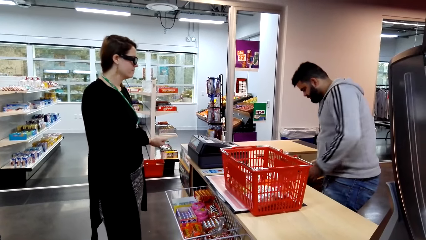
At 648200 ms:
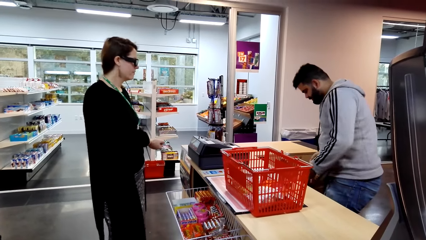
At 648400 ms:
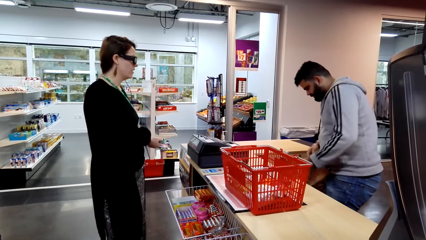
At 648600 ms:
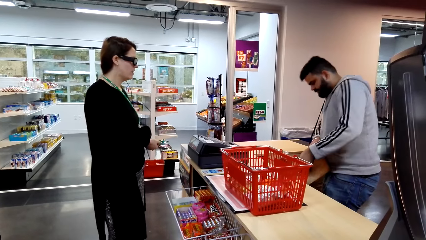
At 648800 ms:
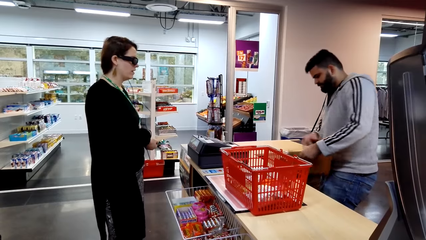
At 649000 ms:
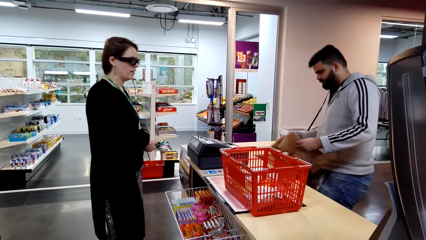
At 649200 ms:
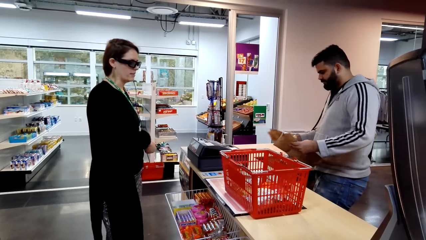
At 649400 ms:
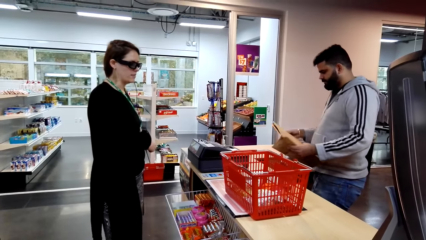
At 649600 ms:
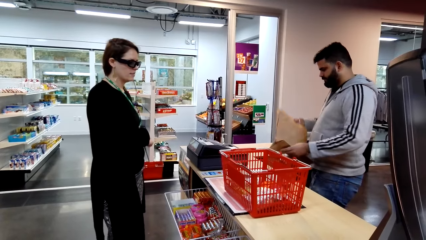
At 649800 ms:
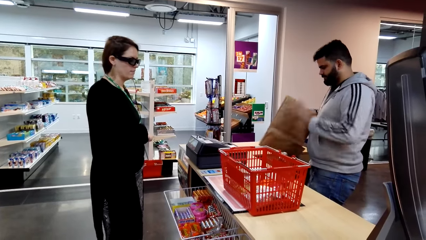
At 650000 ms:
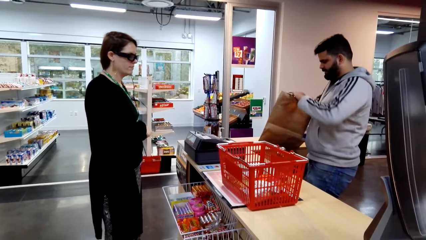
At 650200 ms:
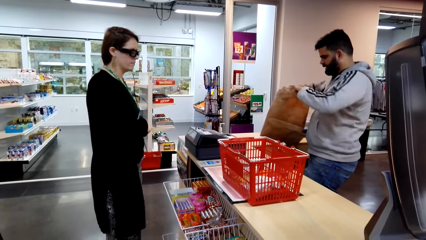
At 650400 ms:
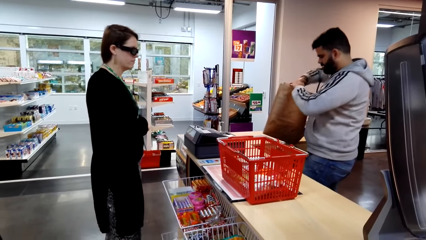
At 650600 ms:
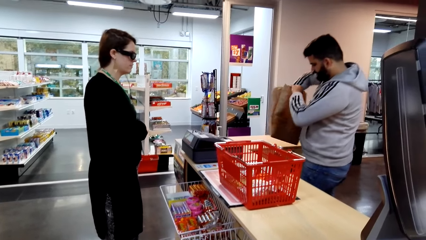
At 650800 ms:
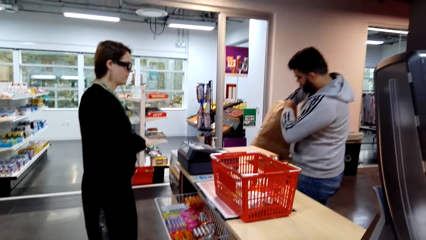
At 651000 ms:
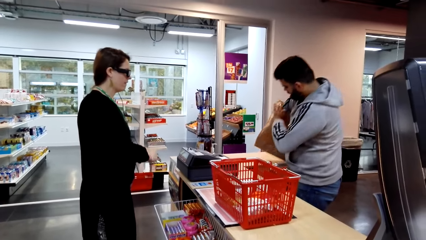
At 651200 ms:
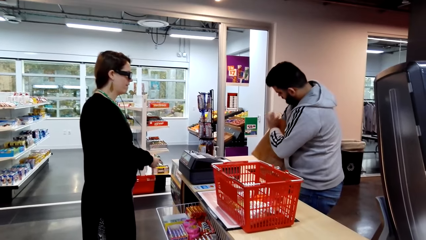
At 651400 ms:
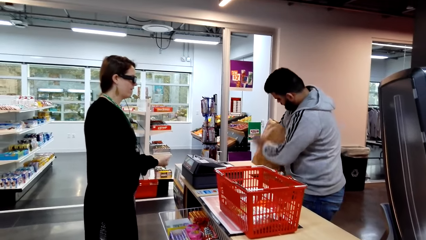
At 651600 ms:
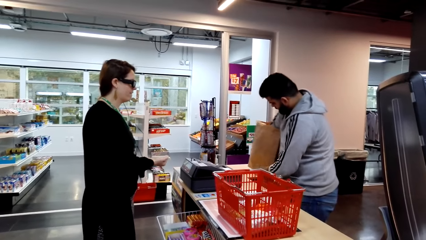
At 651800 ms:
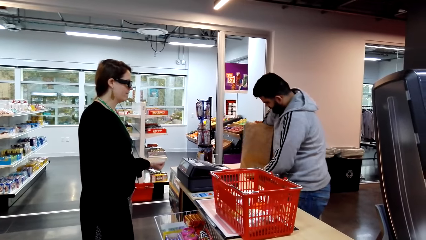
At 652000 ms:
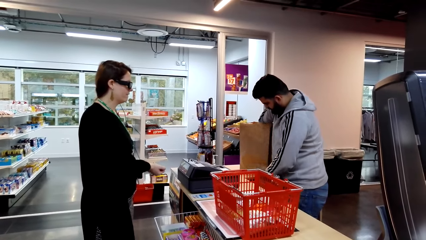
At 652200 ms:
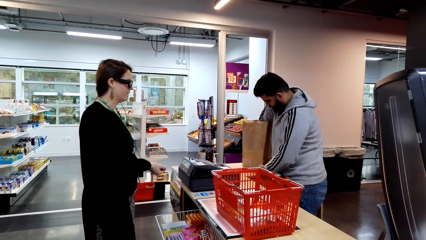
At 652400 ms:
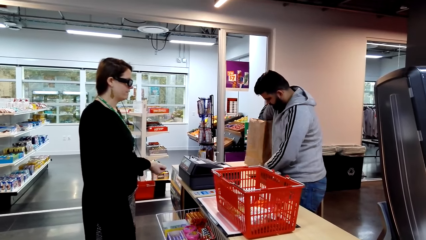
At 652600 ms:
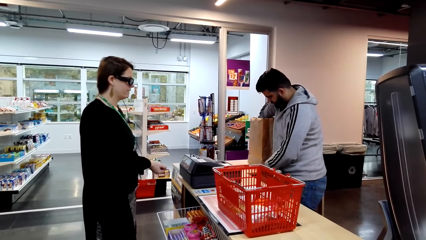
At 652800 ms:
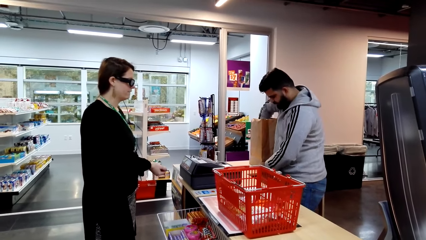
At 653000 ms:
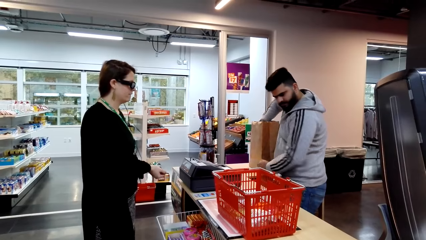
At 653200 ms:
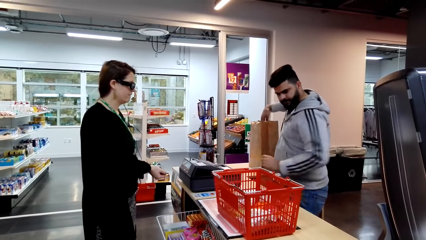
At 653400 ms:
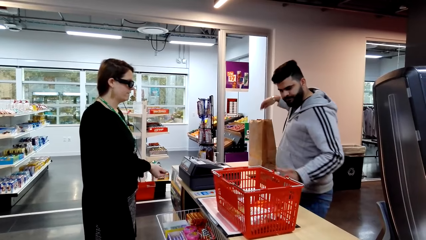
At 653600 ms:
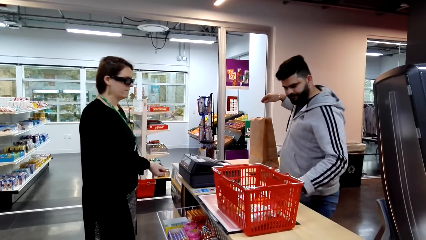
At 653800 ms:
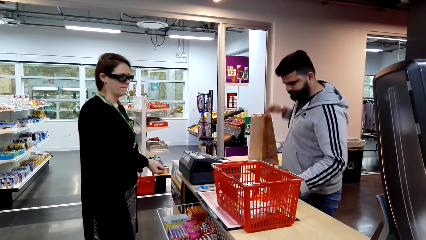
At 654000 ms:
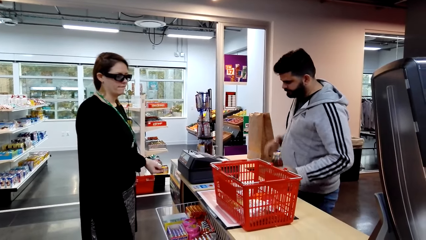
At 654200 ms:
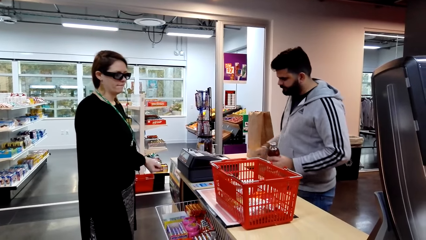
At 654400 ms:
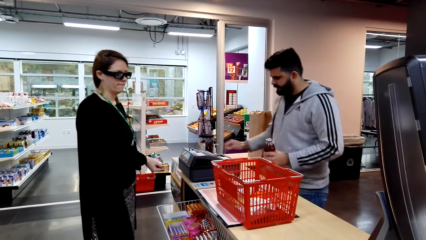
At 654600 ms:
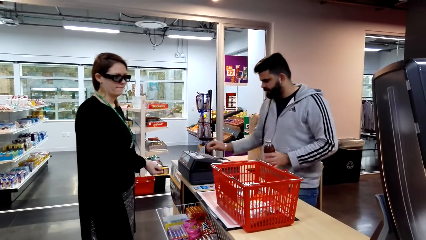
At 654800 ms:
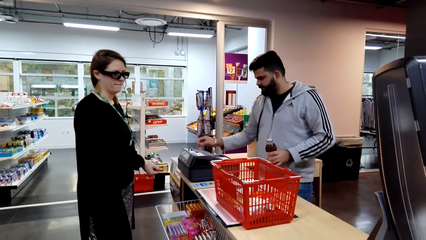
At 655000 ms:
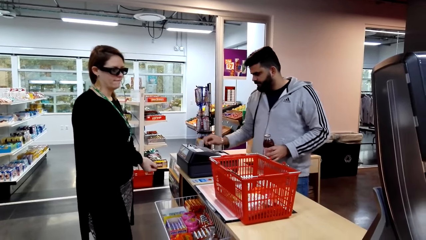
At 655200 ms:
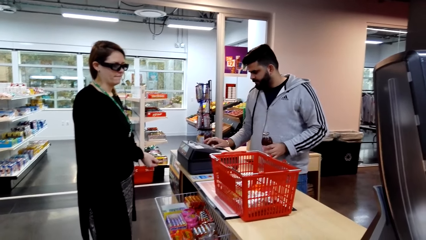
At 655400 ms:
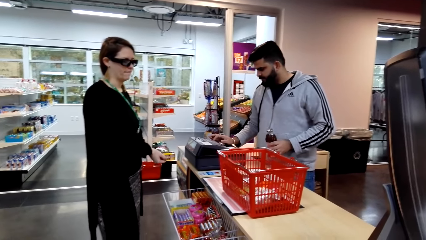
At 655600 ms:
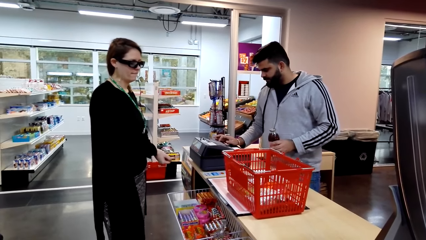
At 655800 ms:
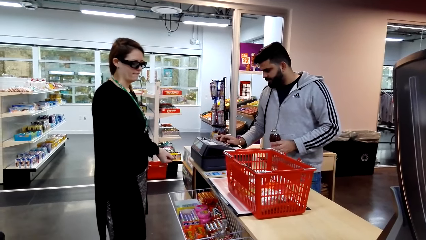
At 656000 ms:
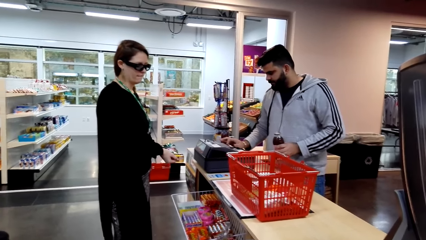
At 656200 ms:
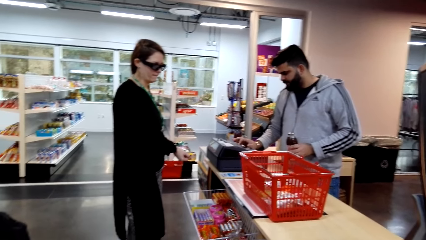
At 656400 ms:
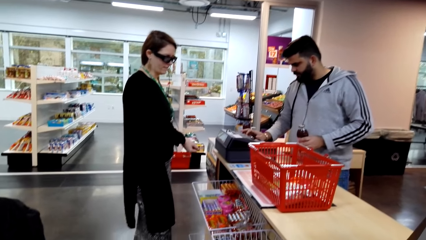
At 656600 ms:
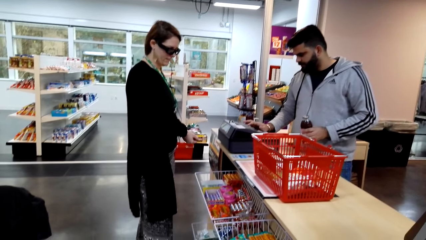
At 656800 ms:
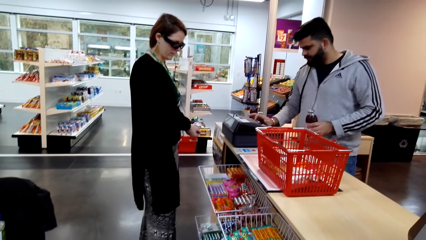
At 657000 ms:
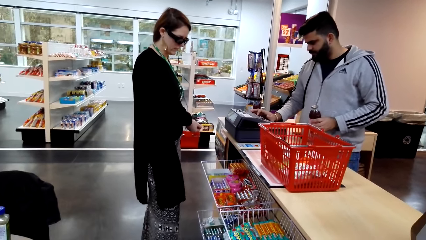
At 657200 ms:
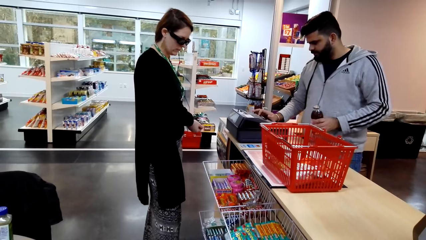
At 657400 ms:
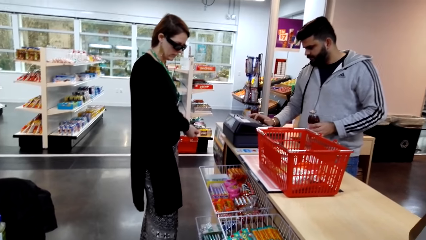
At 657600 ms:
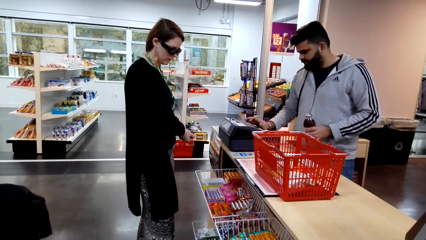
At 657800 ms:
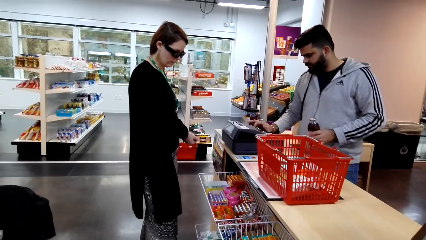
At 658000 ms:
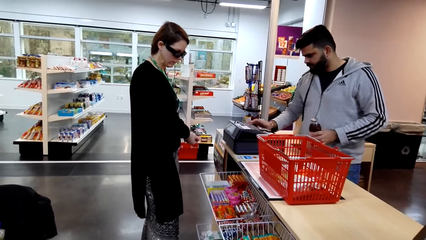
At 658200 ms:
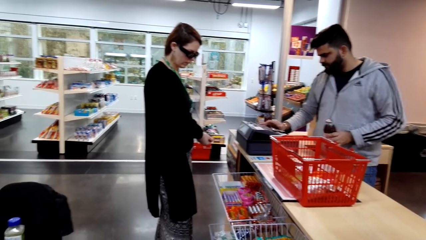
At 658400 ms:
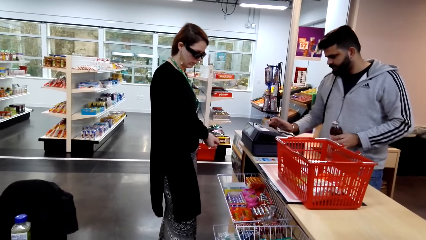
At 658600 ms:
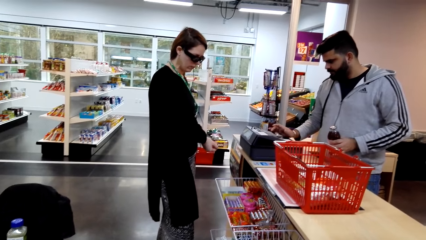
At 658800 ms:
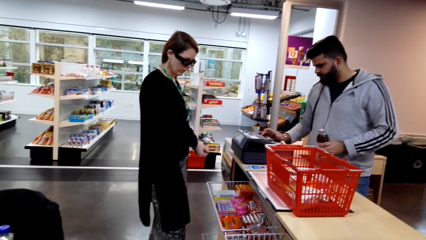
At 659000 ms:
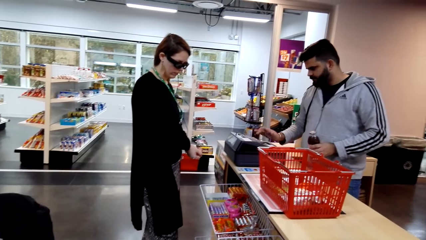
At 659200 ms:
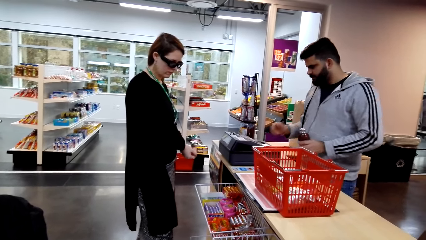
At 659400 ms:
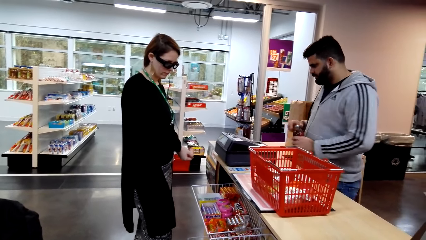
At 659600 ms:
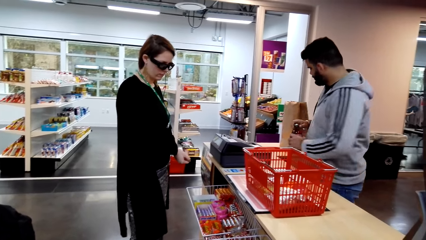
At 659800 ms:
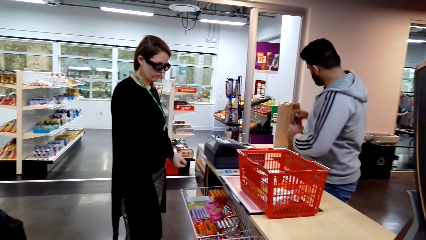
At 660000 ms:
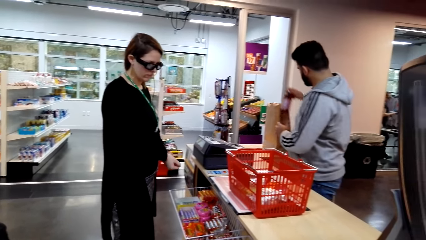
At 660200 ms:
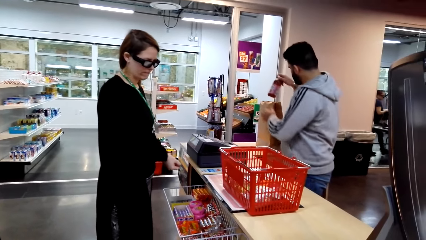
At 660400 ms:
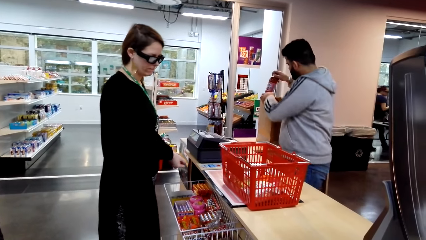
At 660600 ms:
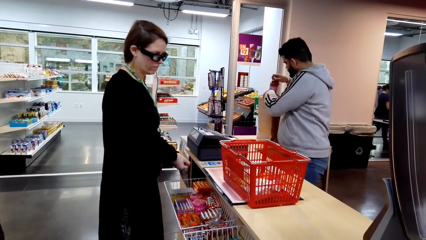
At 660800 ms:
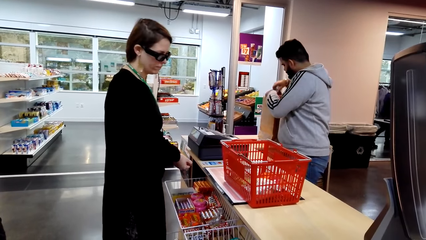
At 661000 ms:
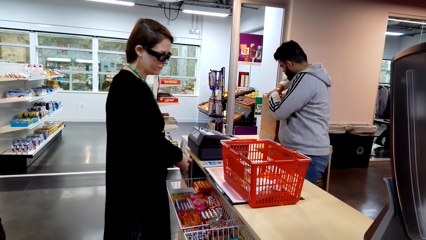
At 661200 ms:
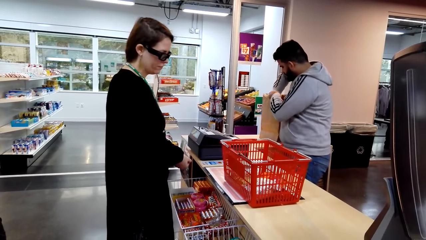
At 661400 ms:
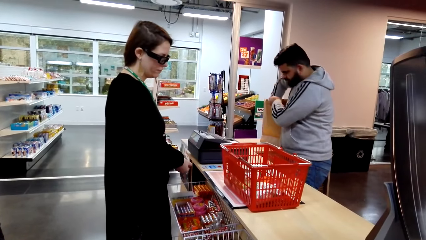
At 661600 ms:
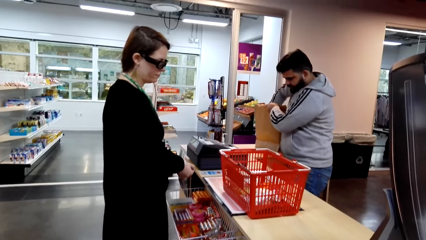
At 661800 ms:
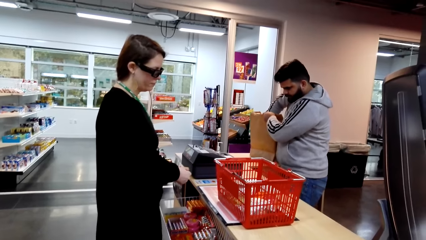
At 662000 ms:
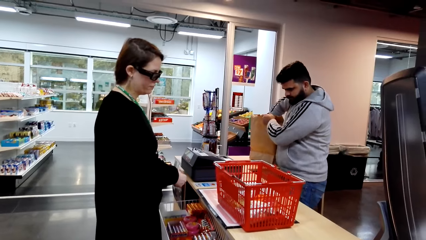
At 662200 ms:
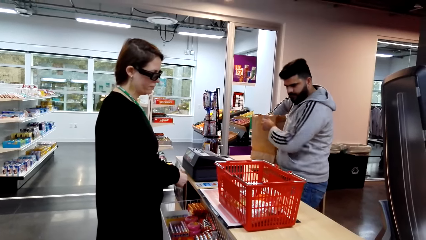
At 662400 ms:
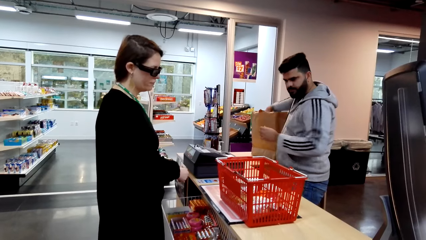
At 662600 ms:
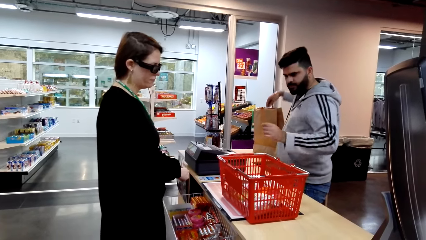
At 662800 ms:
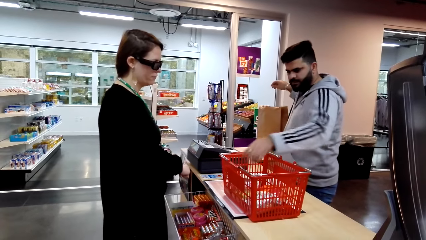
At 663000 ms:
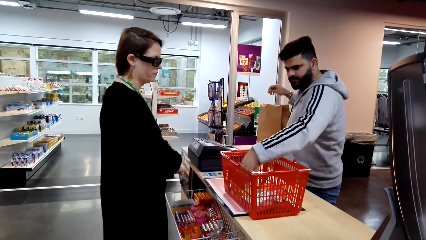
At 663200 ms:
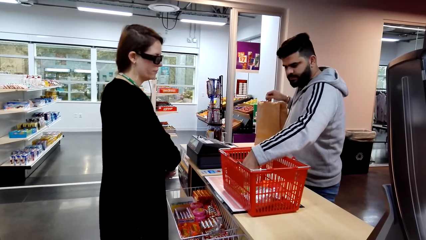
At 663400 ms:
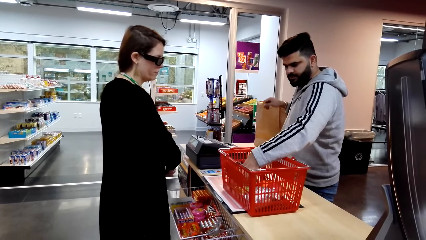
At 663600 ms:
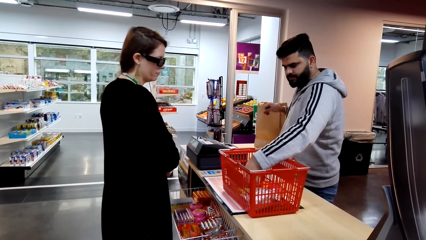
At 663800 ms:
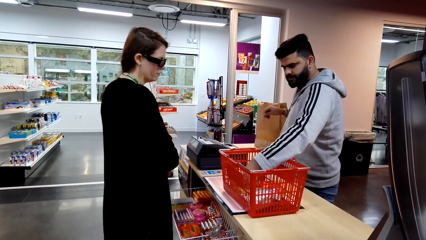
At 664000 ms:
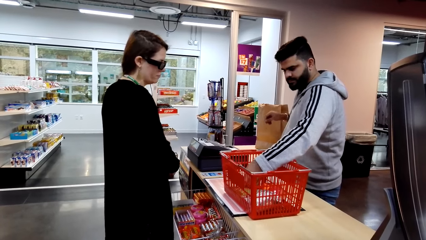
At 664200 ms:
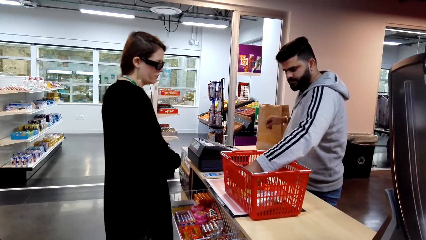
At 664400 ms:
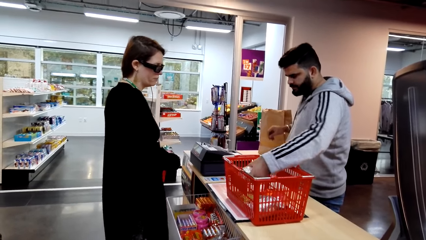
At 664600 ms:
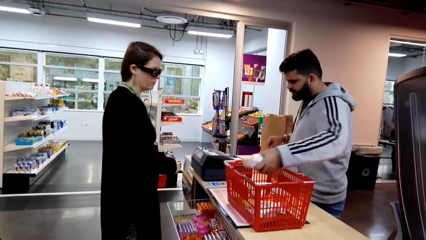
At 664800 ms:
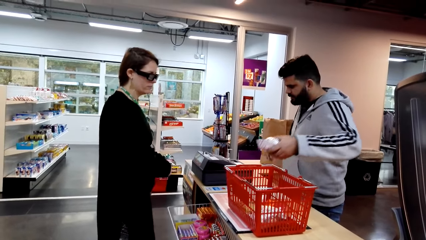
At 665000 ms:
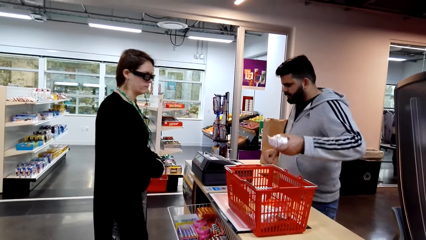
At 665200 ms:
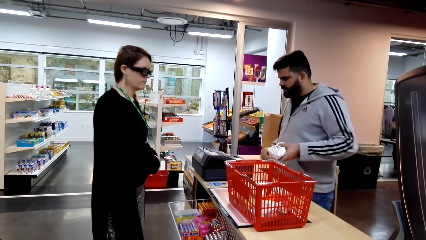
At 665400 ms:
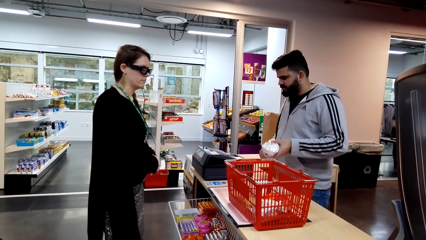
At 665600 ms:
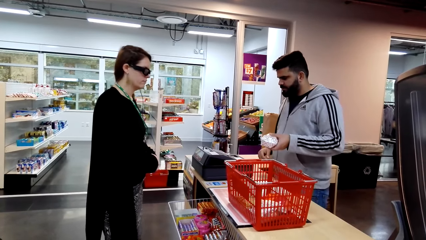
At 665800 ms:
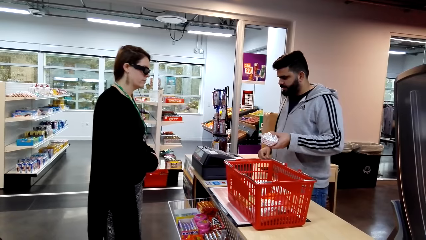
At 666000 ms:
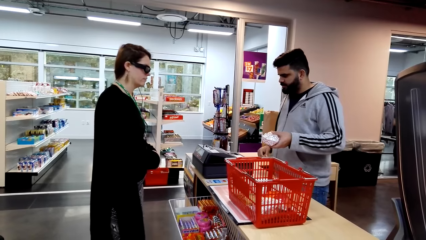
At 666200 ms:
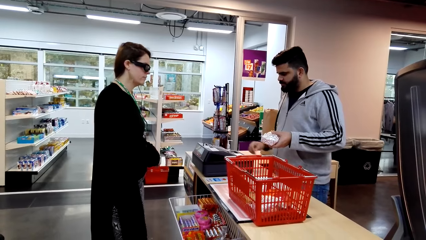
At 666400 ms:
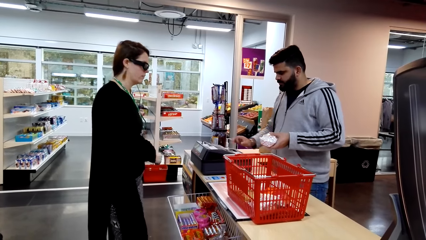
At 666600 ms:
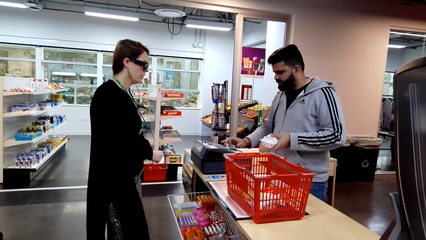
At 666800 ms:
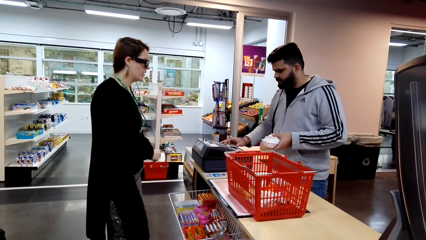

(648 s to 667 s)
A cashier picks up a shopping bag. The cashier adjusts the shopping bag with his hands. The cashier holds a bottle. The cashier operates a swipe card machine and types on a calculator. The cashier puts the bottle in the shopping bag. The cashier picks up packed food from a tray. The cashier converses with a woman.
